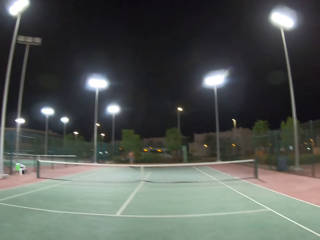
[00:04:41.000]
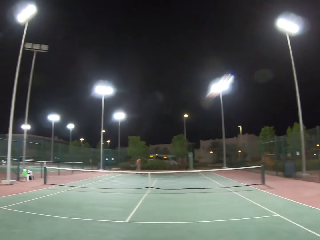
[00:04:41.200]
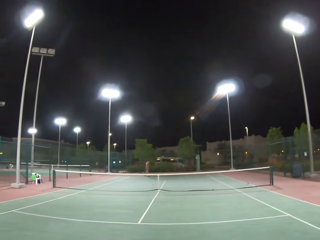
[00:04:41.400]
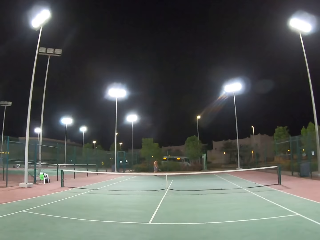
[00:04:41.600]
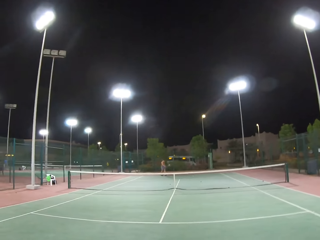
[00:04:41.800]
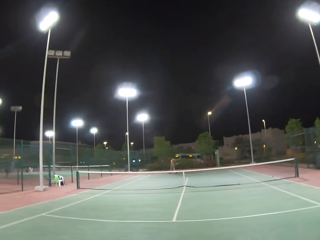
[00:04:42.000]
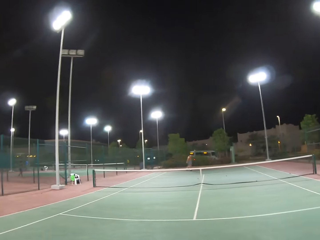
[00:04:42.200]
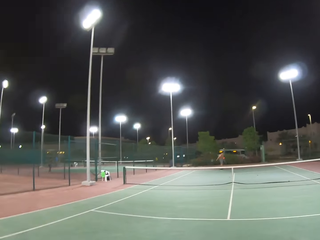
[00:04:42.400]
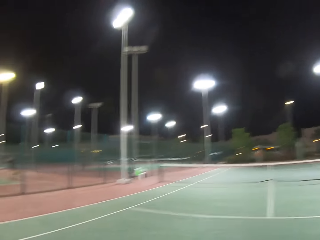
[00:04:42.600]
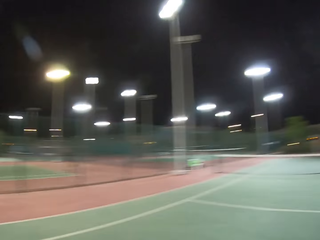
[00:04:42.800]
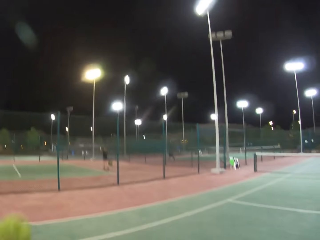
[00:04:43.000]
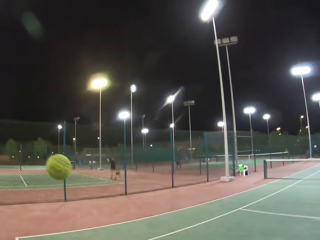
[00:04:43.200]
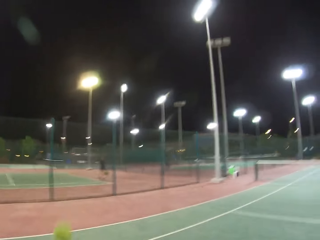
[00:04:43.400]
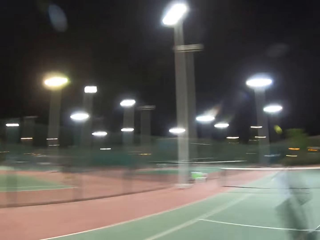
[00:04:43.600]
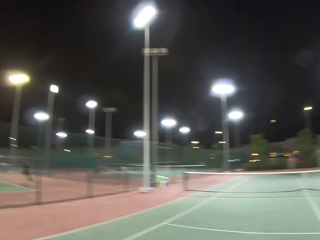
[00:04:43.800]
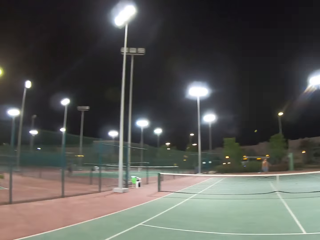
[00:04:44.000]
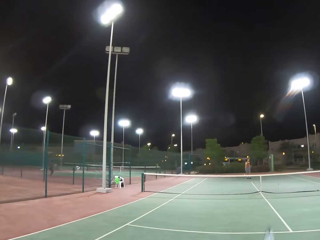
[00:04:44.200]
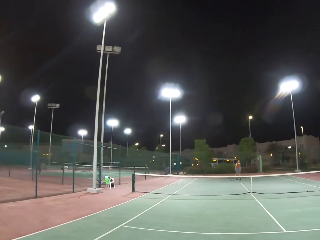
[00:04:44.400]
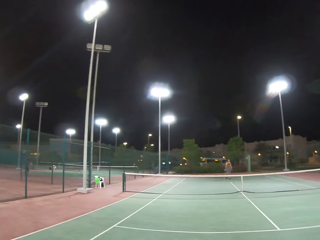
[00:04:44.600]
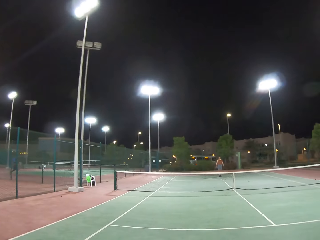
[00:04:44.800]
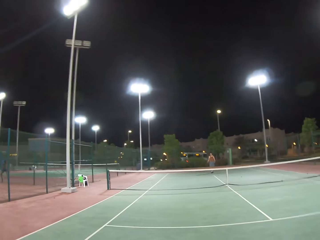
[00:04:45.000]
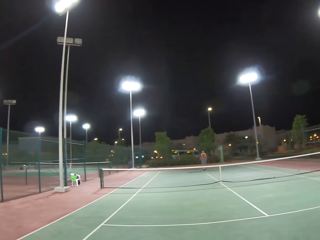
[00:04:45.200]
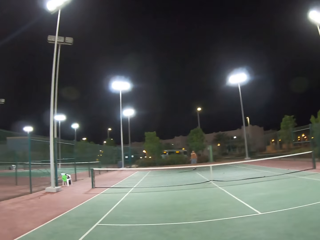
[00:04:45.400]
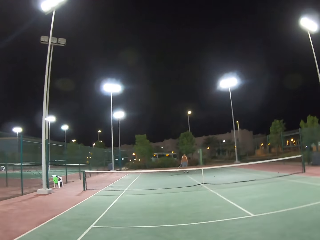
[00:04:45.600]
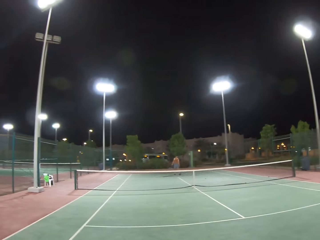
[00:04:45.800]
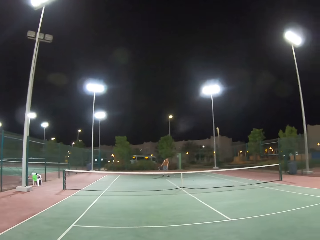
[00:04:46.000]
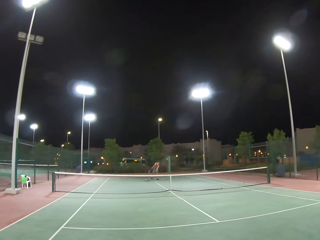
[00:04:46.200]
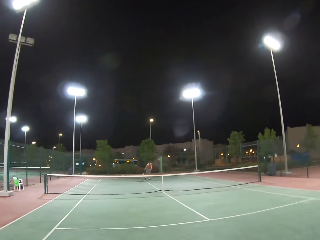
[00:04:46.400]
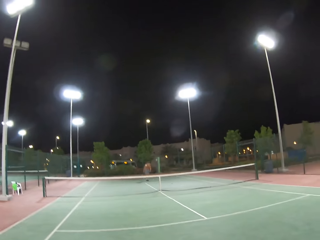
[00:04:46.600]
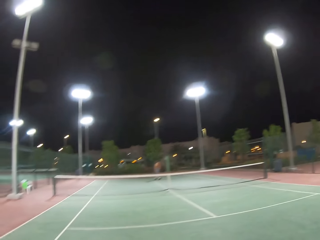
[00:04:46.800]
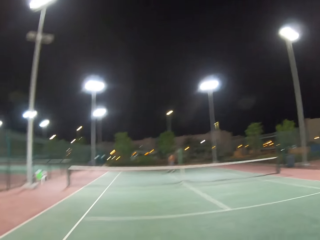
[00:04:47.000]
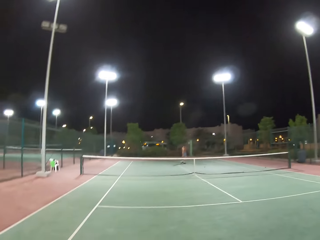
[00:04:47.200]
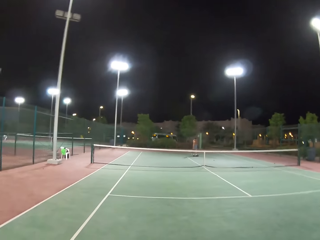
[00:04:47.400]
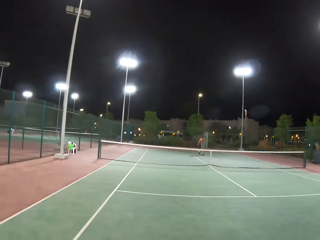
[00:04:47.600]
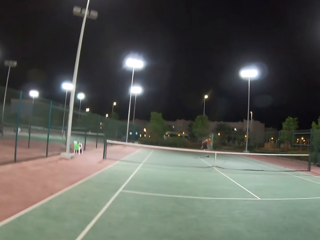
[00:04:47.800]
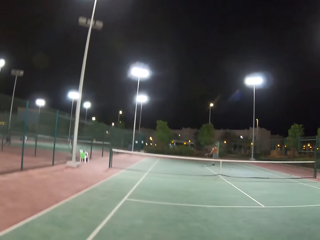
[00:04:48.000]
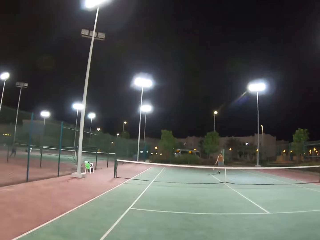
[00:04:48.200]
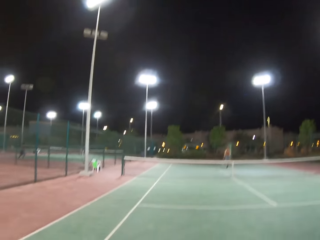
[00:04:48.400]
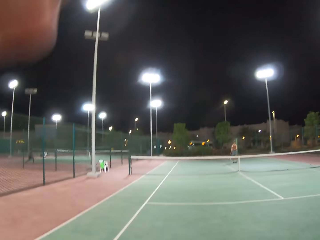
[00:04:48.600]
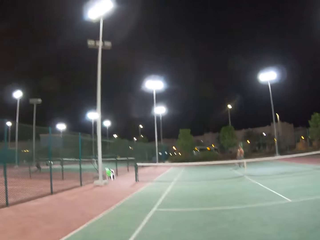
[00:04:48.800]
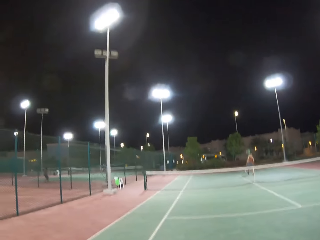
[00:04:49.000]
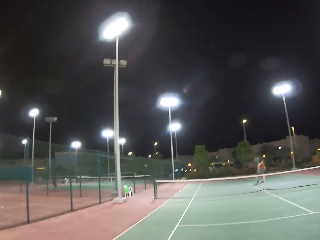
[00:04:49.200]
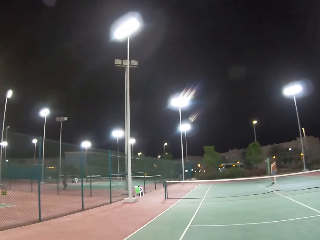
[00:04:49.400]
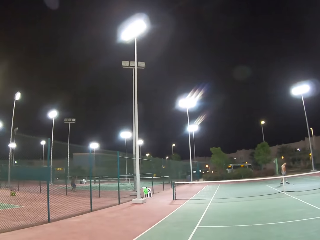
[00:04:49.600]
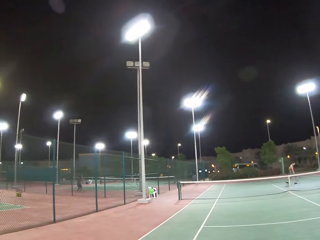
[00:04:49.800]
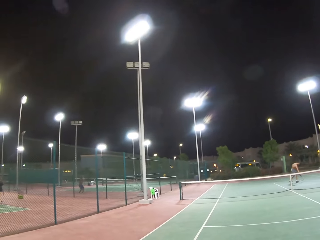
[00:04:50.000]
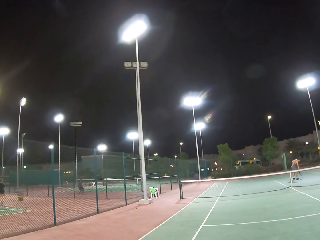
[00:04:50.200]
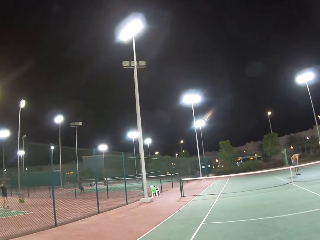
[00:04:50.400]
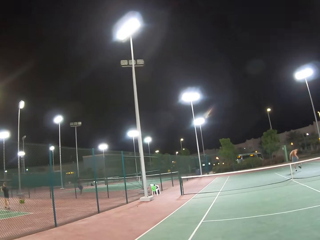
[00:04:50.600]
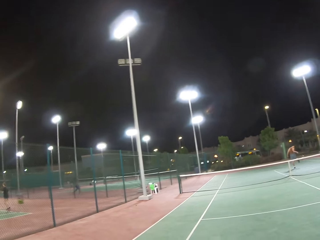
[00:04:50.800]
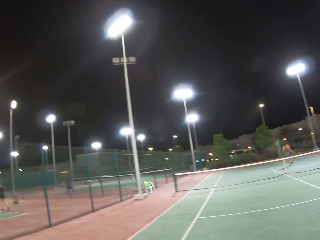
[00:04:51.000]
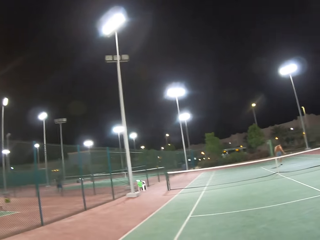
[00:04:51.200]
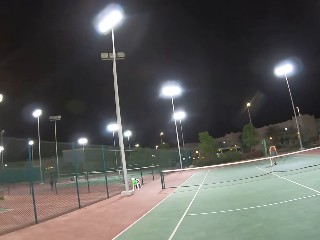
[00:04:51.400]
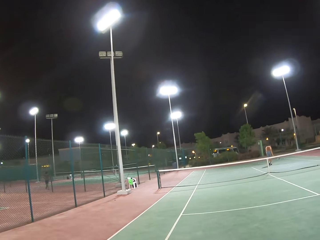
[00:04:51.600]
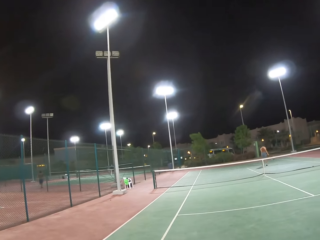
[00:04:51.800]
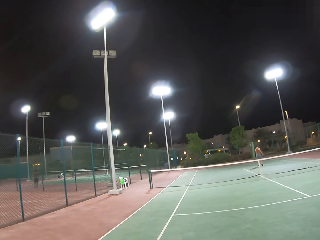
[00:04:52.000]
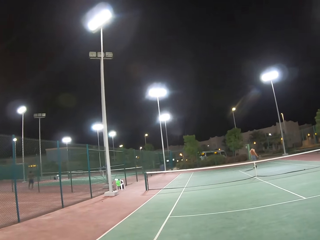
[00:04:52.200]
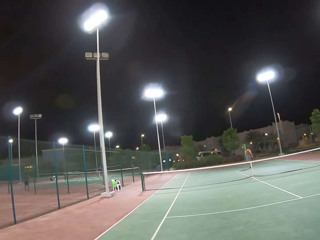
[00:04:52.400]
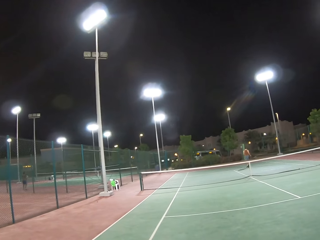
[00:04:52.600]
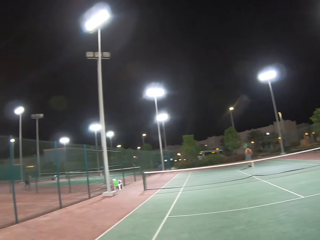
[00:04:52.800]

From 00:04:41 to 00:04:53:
A man walks around the tennis court. The camera wearer walks around the tennis court. They dribble the tennis ball and throw the tennis ball. The man dribbles the tennis ball. The camera wearer looks around the tennis court. The man dribbles the tennis ball. The camera wearer walks around the field.

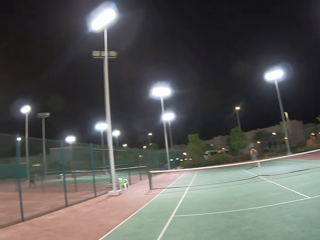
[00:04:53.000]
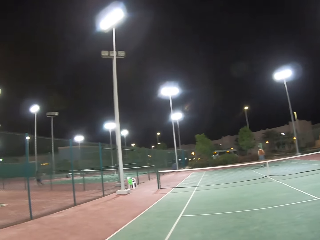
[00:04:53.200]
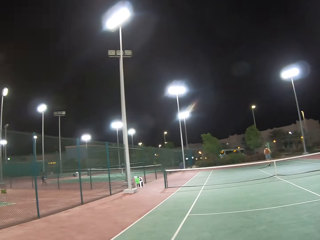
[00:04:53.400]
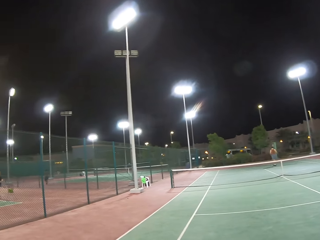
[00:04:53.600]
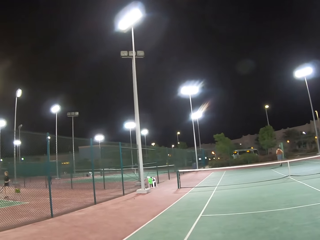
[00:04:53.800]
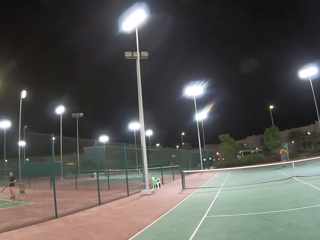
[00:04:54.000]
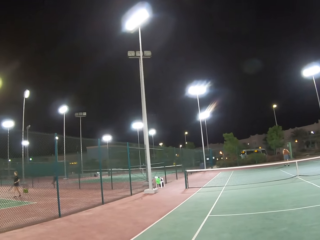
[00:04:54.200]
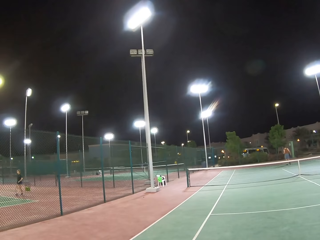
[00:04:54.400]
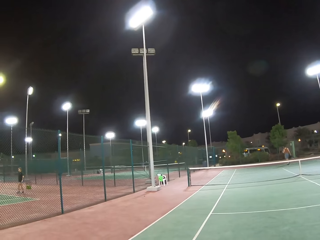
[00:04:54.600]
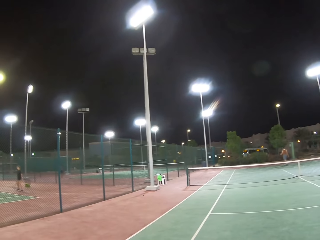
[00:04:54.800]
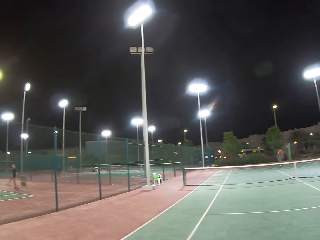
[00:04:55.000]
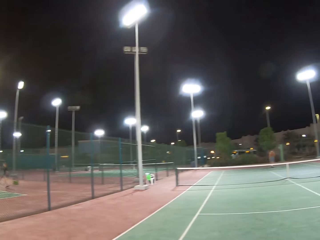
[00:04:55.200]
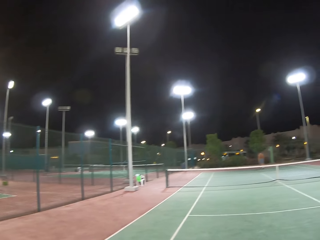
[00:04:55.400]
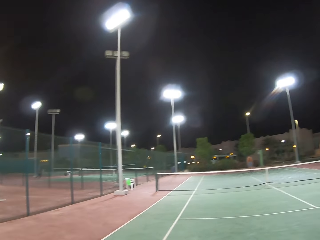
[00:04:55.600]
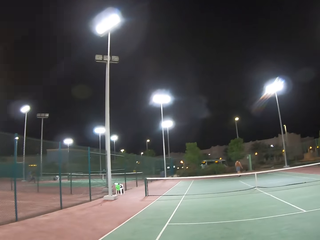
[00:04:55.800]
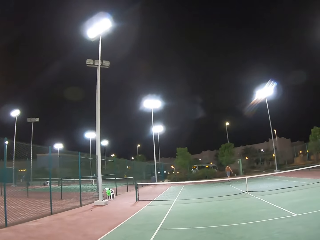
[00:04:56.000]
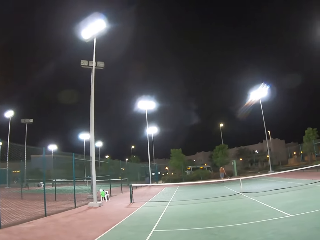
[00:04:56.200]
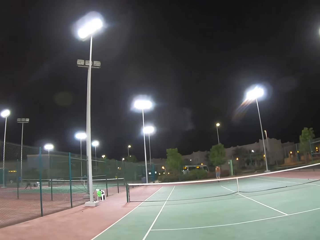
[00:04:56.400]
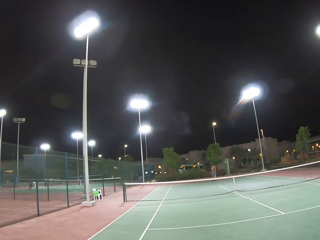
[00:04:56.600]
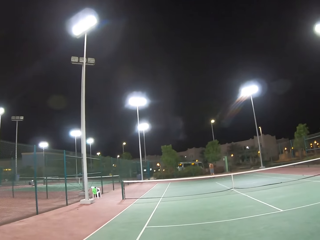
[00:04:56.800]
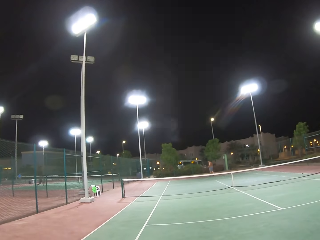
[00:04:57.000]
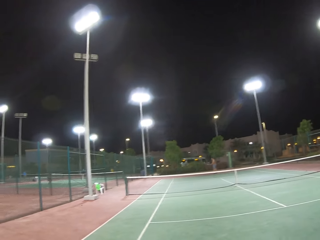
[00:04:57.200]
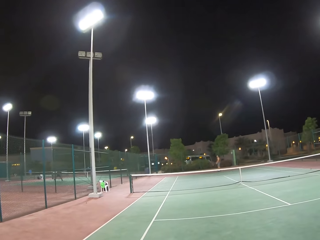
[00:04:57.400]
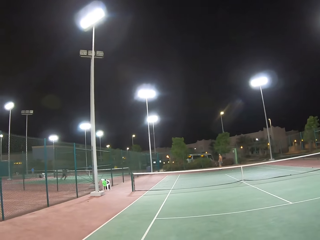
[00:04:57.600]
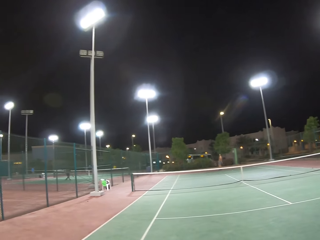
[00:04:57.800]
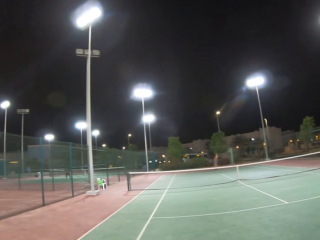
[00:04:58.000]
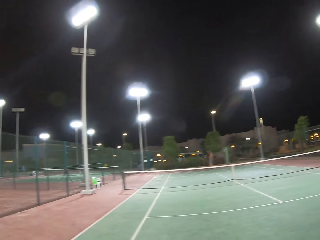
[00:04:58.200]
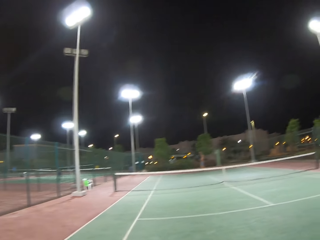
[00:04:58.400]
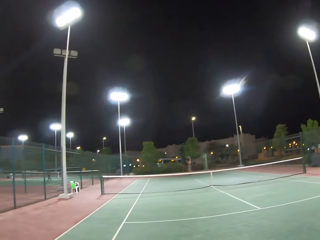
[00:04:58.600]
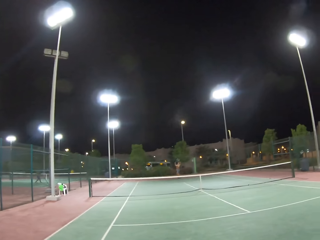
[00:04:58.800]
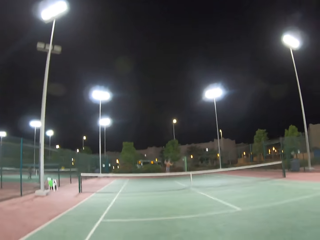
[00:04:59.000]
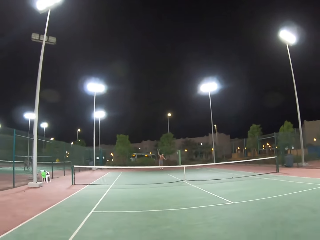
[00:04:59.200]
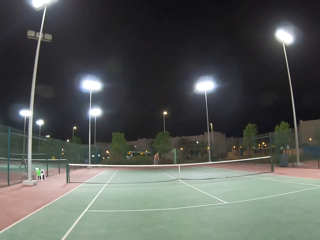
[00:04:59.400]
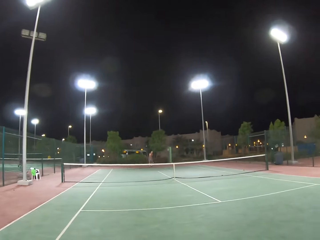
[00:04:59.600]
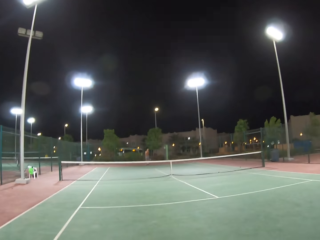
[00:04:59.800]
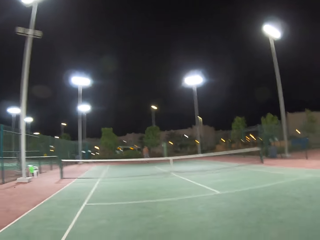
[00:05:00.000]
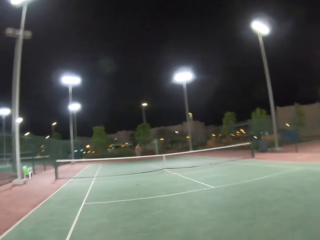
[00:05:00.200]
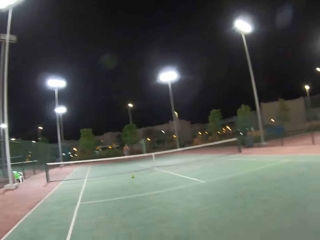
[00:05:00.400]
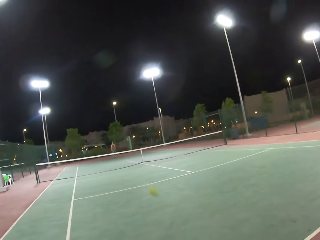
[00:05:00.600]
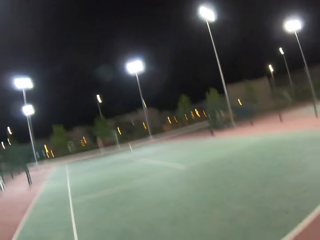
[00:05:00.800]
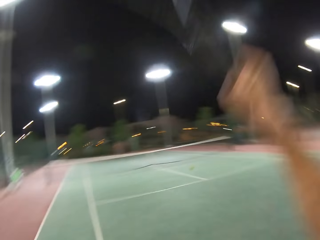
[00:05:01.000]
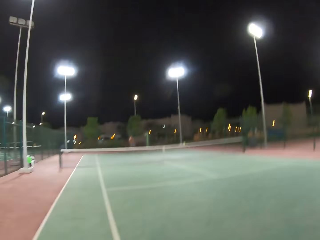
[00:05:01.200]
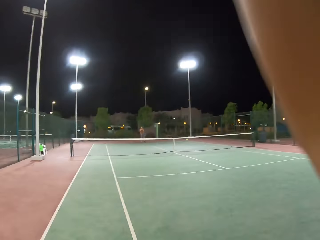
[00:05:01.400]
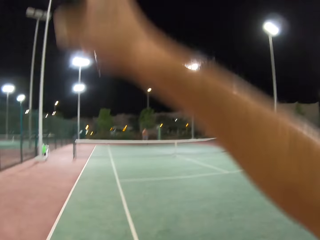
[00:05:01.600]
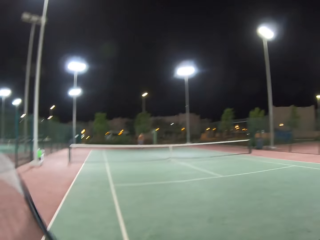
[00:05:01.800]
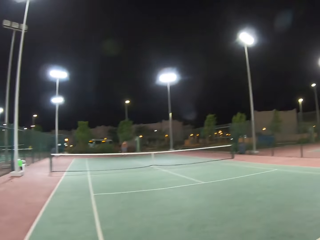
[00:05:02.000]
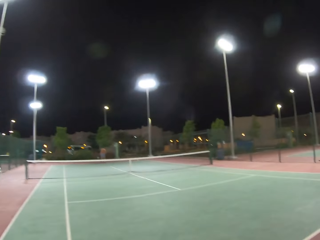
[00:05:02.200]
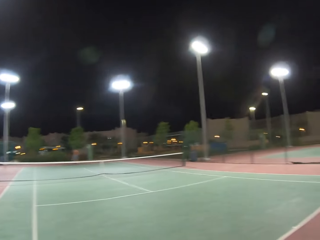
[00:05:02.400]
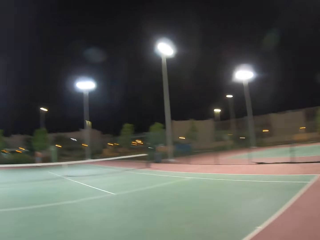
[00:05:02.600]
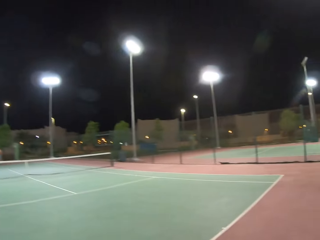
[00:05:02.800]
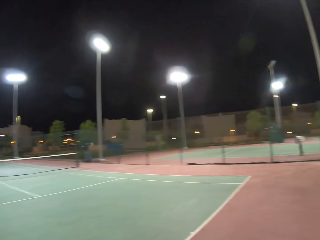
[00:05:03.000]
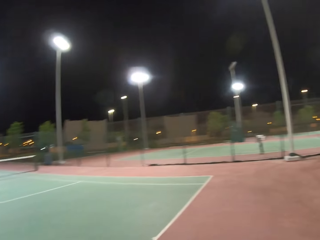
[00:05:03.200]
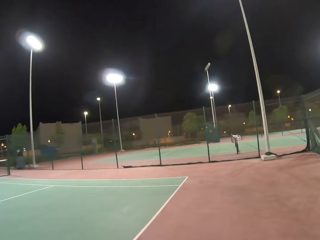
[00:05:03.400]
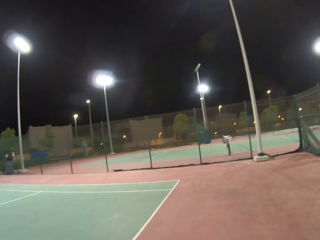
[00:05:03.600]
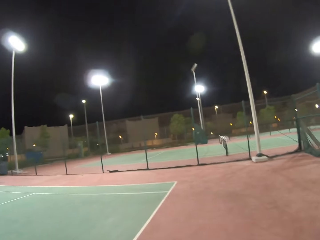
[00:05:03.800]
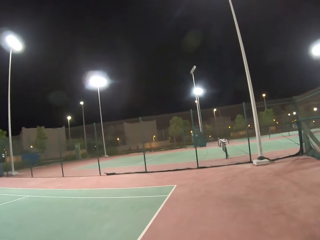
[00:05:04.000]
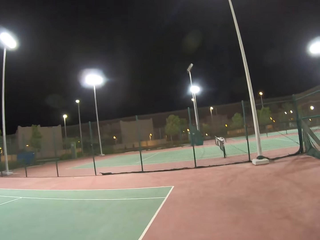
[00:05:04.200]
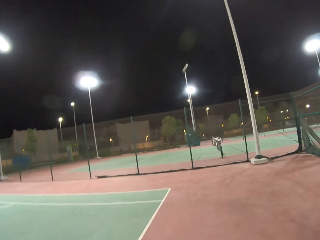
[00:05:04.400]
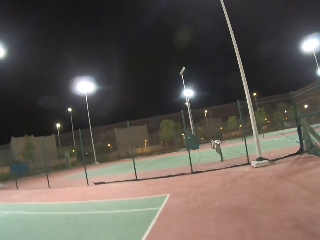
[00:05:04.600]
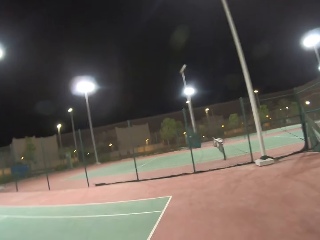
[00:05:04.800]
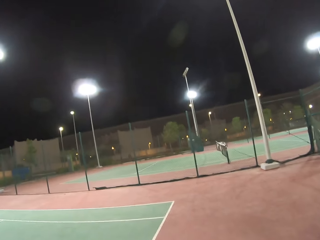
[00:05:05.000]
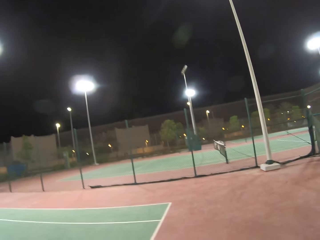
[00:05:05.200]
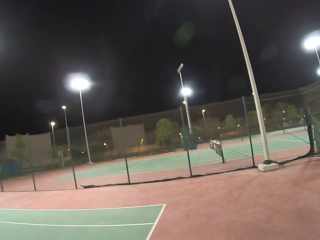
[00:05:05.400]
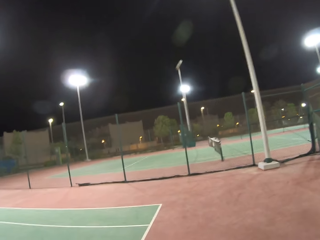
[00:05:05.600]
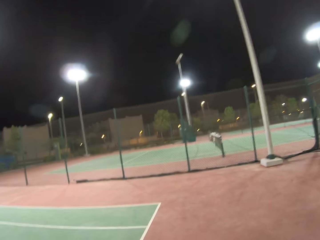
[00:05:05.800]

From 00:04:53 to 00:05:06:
The camera wearer looks around the tennis court. A man walks around the tennis court. The camera wearer plays tennis with the man. They walk around the tennis court.
